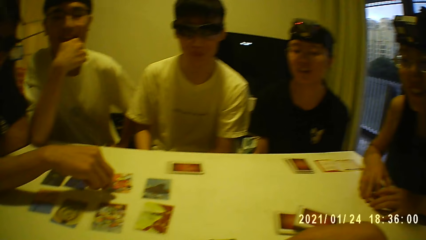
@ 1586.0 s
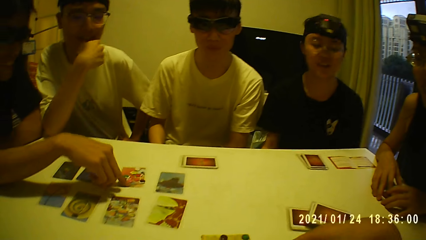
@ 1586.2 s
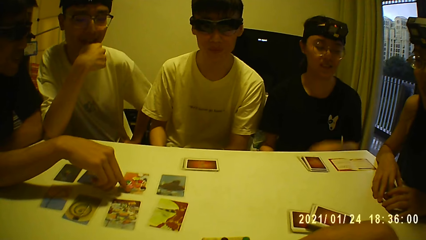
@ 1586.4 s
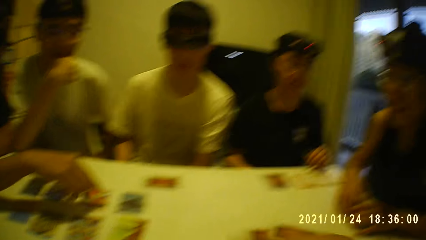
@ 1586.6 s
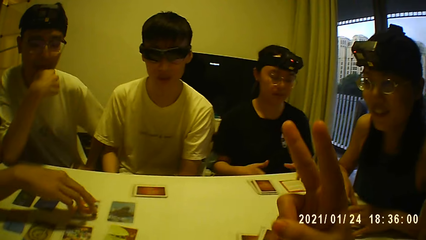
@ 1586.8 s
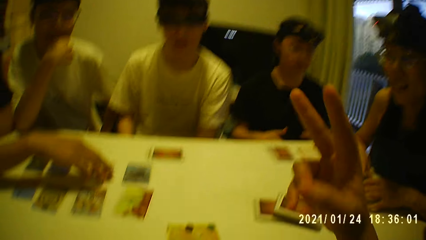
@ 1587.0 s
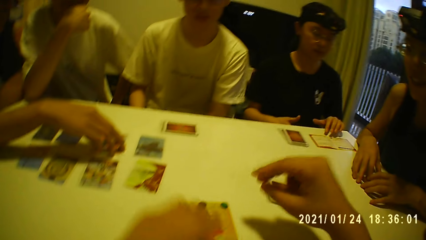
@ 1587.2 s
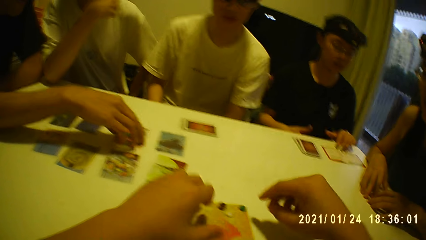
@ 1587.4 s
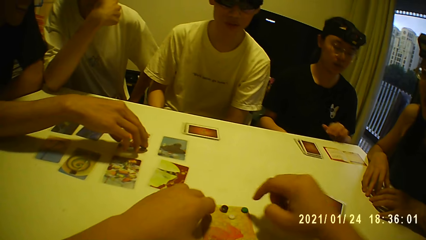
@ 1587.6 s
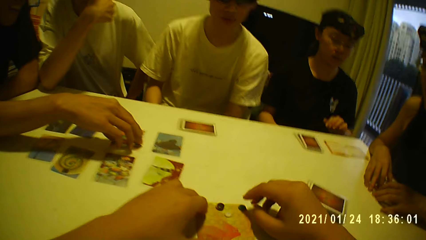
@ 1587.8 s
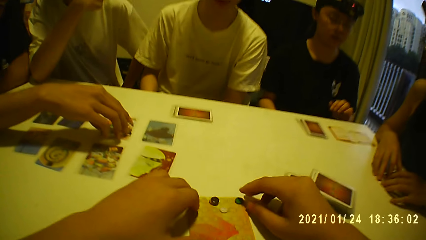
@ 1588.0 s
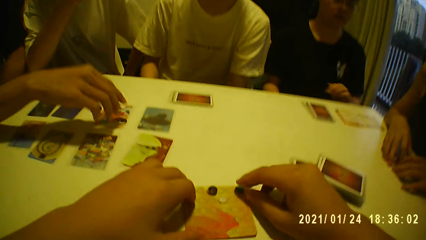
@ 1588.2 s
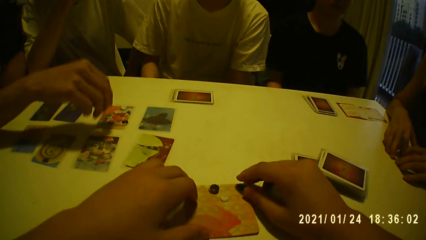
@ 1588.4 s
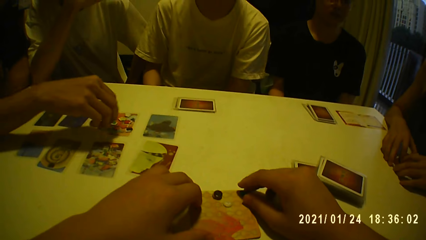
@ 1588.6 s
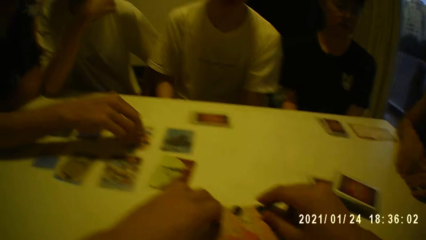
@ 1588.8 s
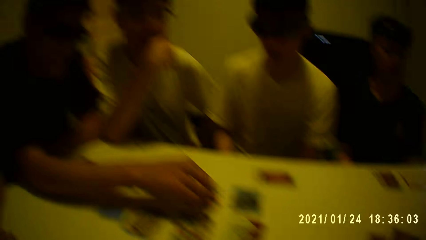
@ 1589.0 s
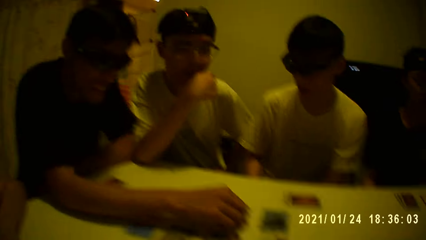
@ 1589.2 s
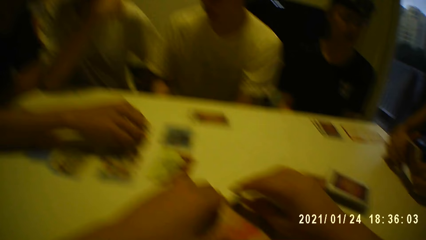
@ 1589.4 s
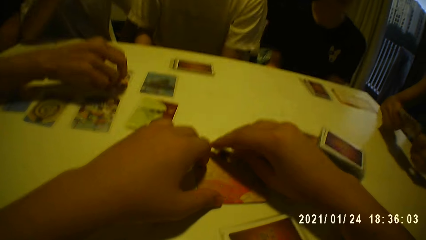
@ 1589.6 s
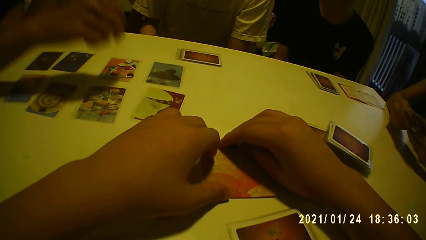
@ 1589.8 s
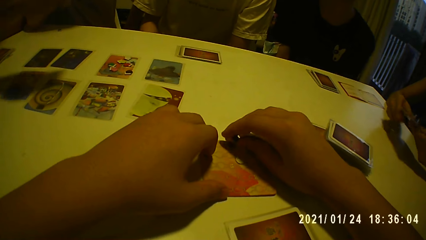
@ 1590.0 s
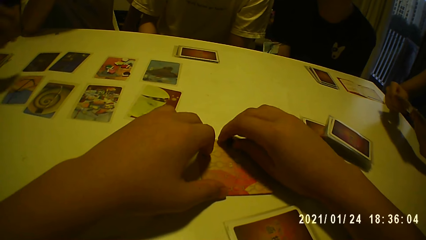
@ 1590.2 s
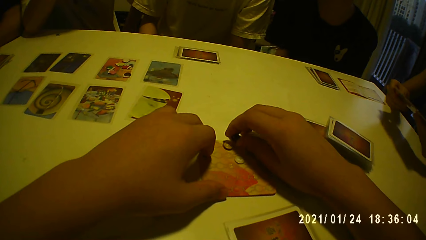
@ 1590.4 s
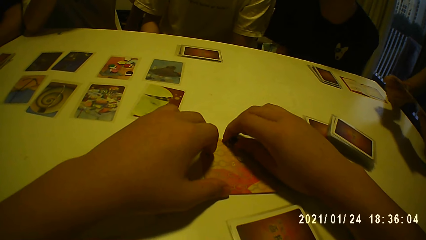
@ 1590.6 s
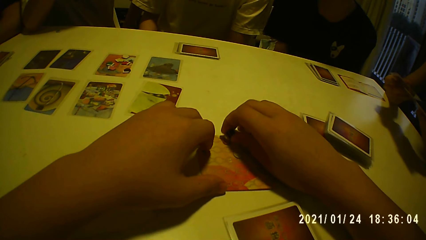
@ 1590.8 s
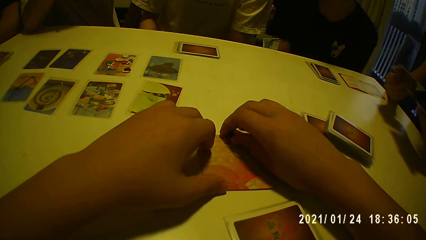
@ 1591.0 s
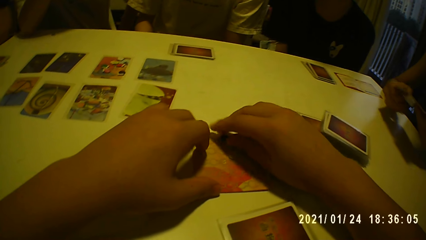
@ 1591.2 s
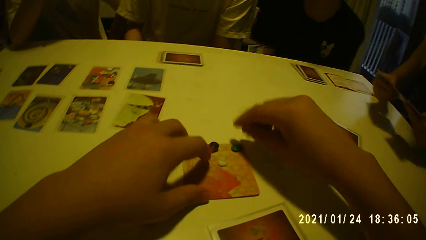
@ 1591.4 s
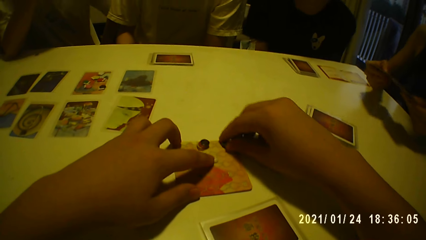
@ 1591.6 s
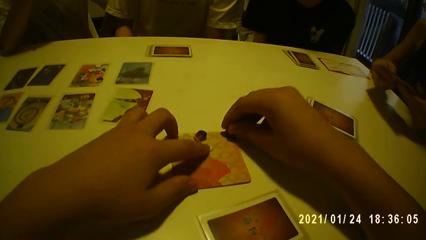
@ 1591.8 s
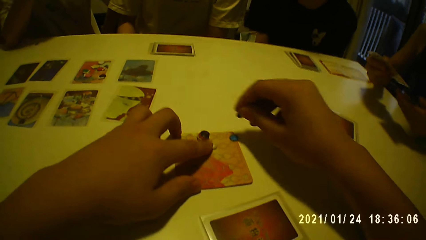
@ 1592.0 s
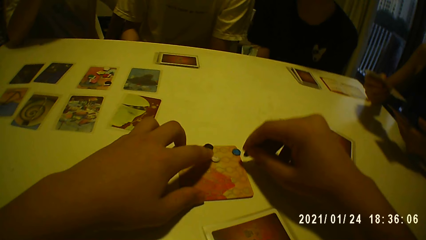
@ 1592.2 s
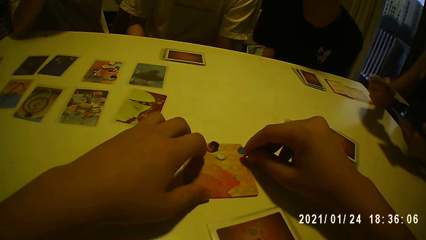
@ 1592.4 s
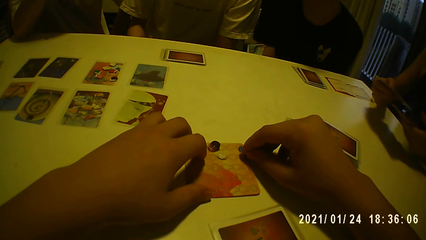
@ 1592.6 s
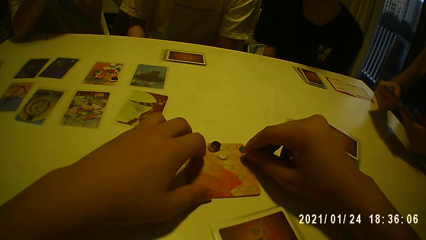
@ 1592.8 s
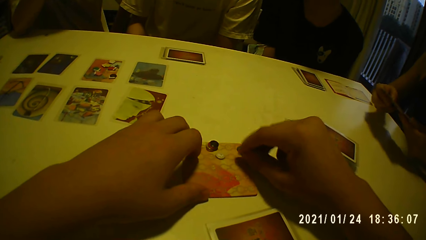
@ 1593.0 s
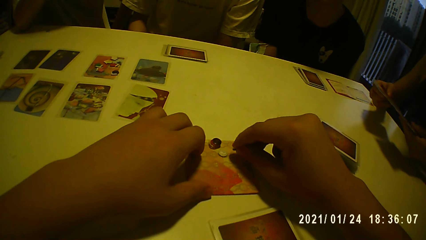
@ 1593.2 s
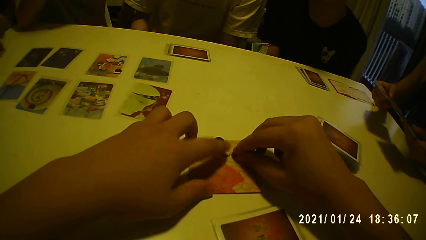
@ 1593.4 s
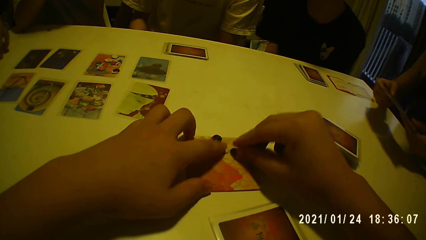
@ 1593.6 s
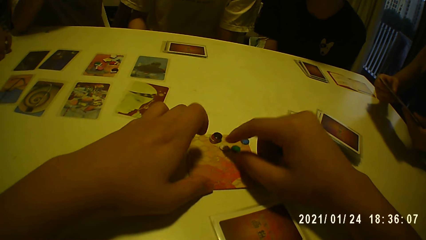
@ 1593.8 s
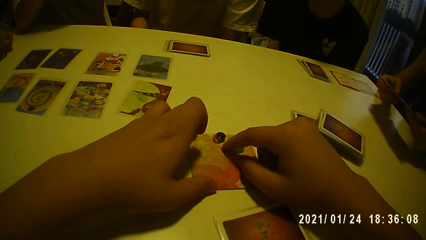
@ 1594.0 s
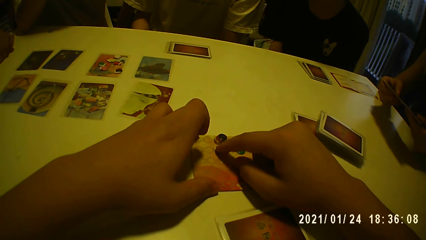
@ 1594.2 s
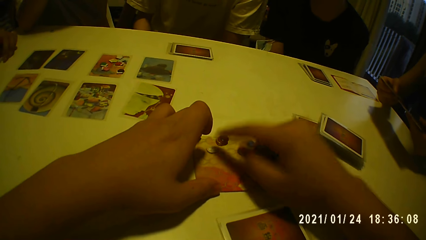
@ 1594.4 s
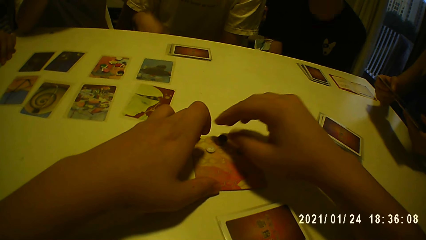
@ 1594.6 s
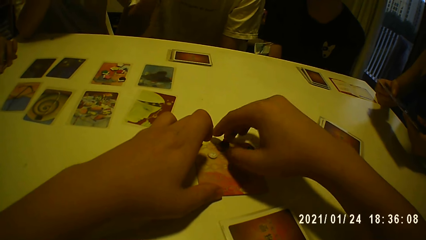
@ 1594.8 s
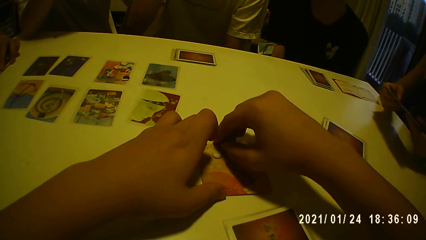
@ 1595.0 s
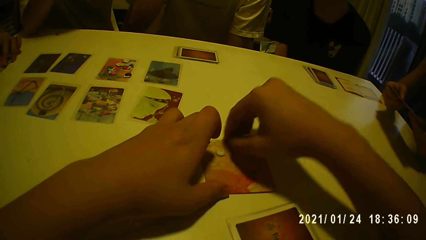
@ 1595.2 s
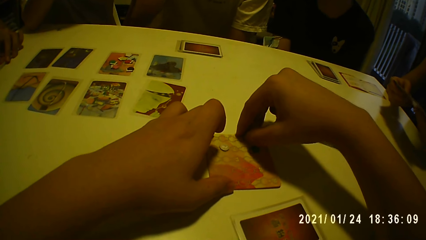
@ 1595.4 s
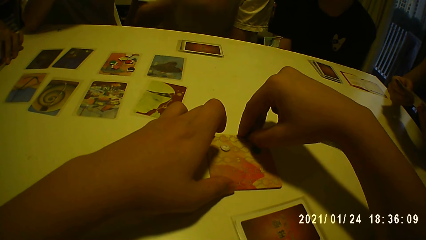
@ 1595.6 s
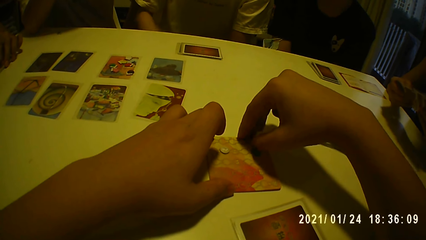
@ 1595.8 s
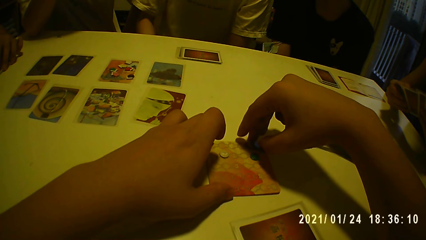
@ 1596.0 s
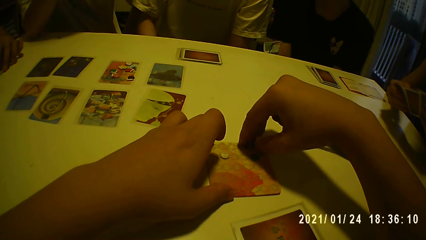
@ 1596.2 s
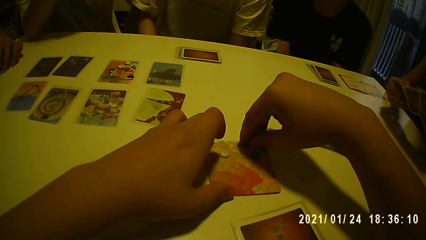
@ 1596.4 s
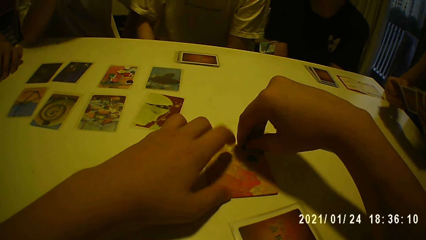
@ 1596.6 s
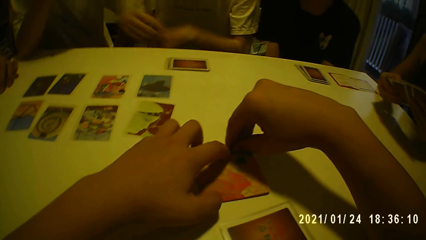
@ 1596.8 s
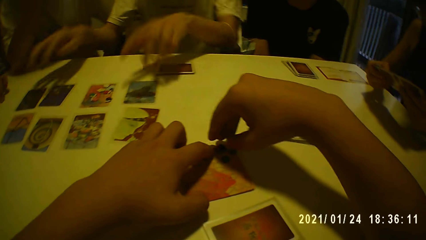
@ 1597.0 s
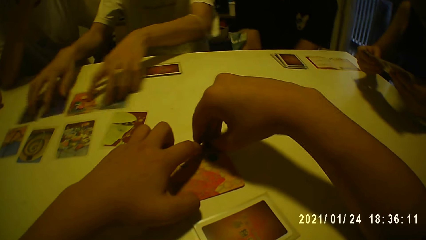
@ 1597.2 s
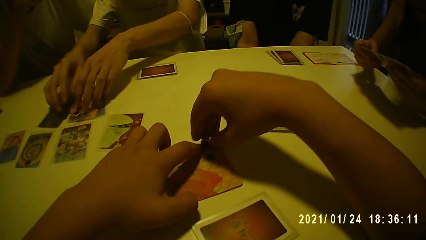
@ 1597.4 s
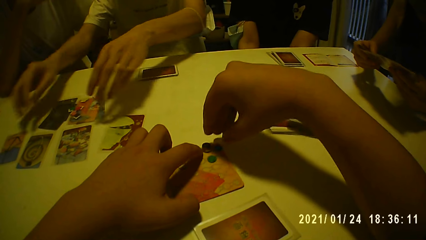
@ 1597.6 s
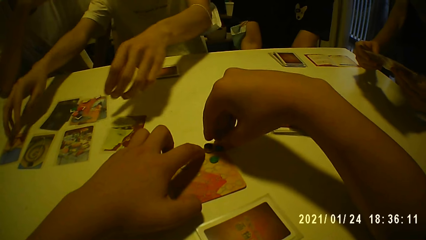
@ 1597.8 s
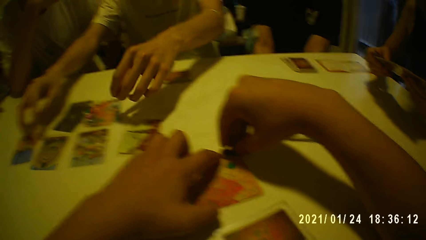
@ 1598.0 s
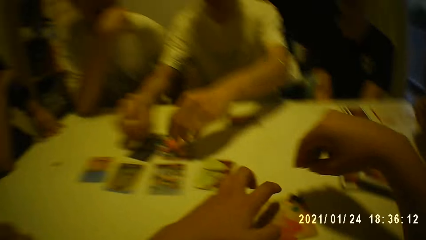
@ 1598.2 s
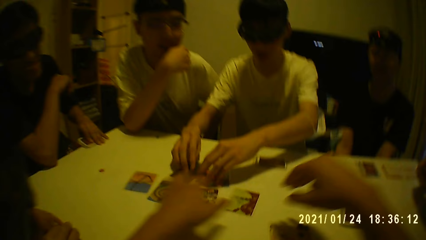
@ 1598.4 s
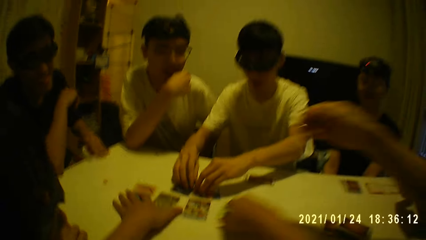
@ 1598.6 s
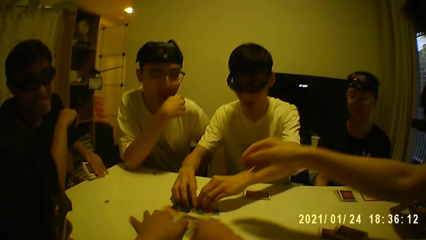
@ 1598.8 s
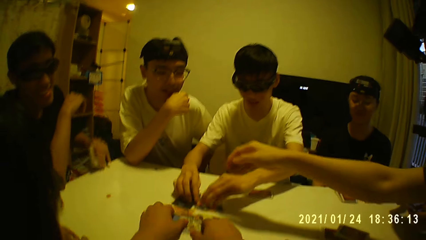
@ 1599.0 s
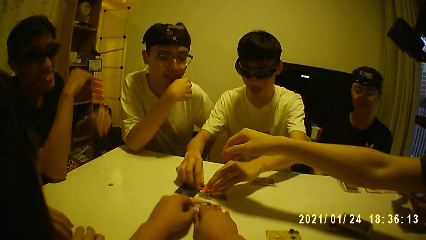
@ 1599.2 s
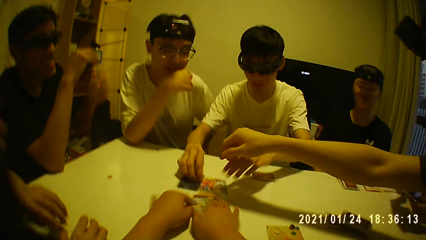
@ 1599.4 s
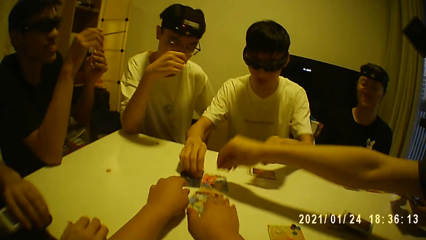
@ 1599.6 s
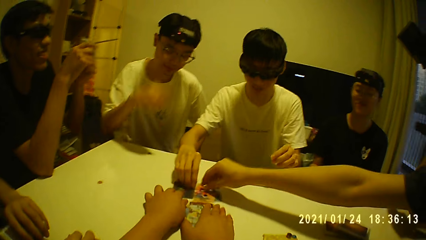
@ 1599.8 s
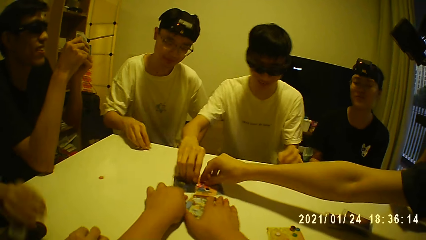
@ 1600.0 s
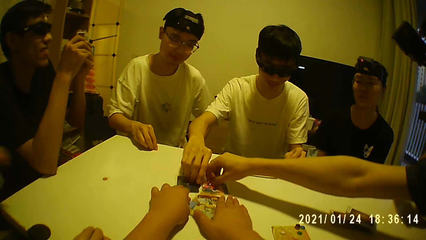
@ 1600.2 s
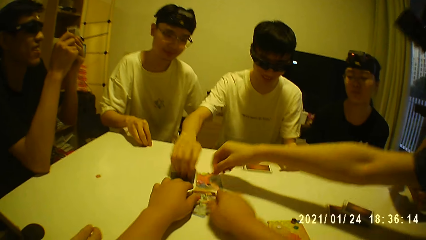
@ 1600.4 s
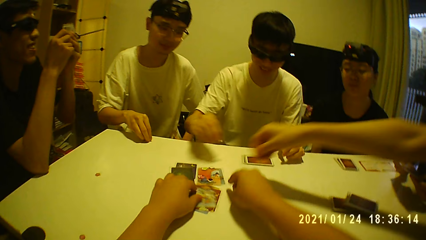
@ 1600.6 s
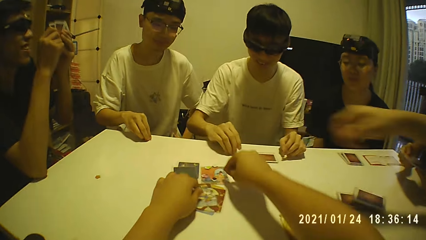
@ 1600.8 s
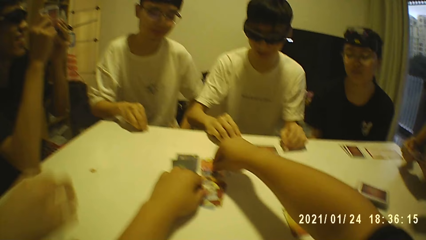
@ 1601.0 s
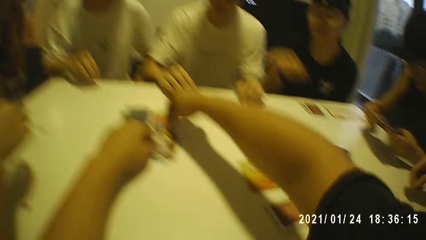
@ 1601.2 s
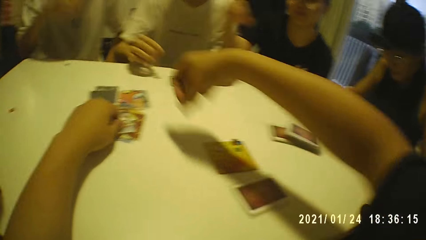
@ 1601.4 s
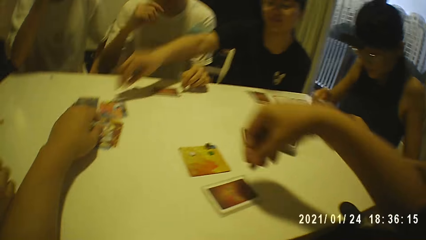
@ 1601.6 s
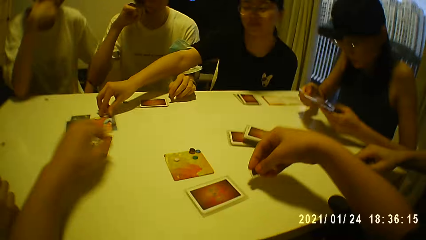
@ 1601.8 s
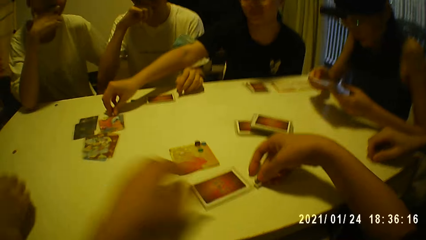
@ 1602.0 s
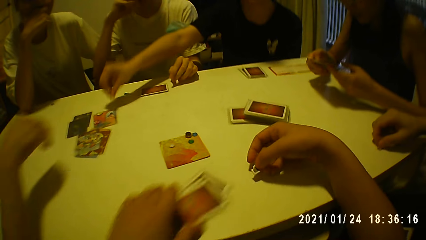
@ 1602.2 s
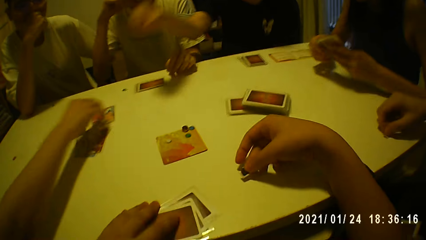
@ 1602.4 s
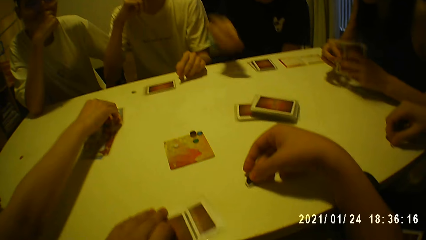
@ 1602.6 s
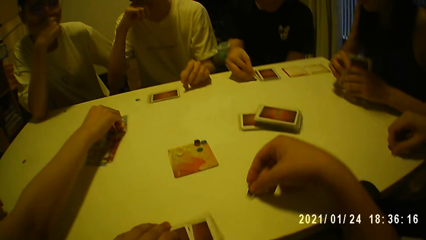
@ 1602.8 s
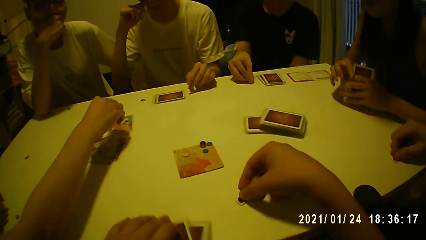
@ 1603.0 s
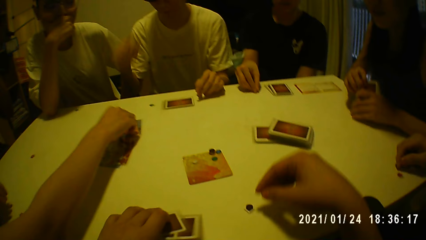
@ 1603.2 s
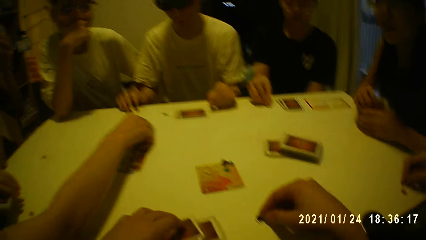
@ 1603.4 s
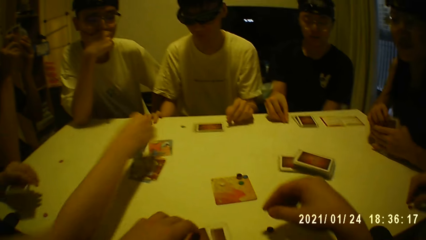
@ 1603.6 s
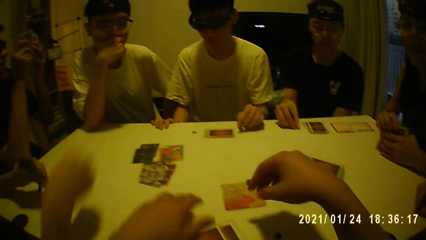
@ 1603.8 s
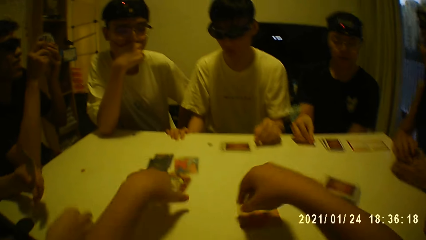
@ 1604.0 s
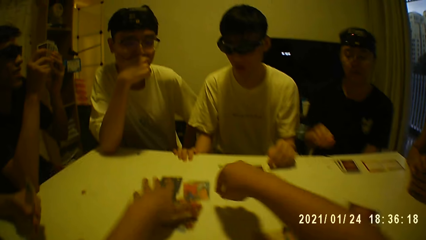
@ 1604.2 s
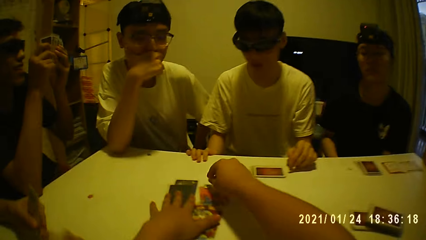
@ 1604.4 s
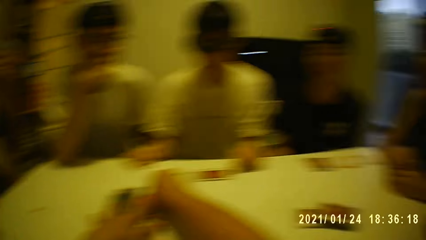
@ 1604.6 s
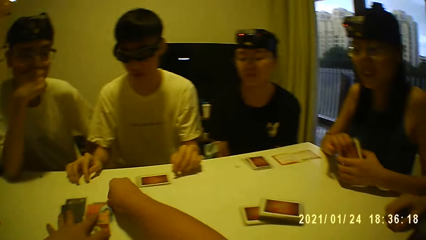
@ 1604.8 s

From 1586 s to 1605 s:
The camera wearer places his left hand on a card on the table. He places his right hand on the table. He arranges a stack of tiles on the card with his right hand. He picks a tile from the card with his right hand. He places the tile in his right hand on the card. He moves a tile on the card with his right hand. He moves the stack of tiles on the card with his right hand. He moves the cards on the table with his hands. He moves the cards on the table with his left hand. He picks a tile from a card on the table with his right hand. He moves the cards on the table with his left hand. He places the tile on the table with his right hand and moves the cards on the table with his left hand. He picks something. He places his left hand on the cards on the table.
